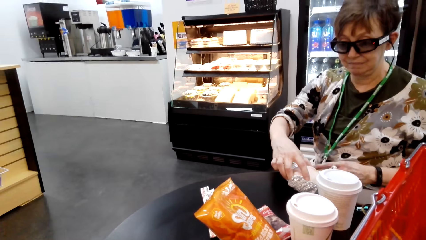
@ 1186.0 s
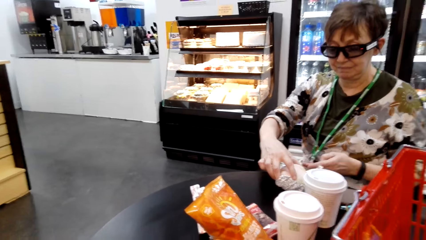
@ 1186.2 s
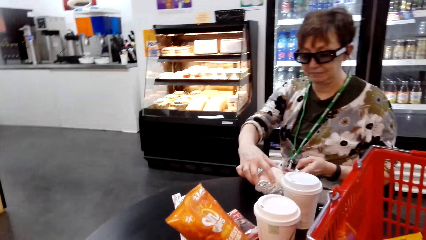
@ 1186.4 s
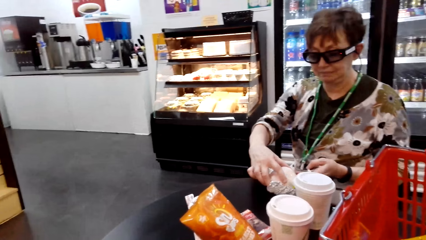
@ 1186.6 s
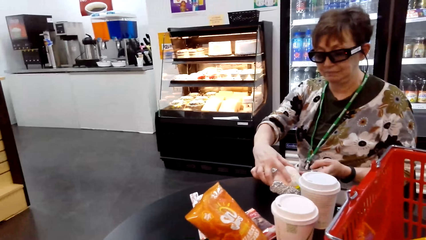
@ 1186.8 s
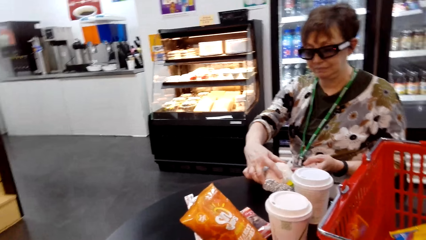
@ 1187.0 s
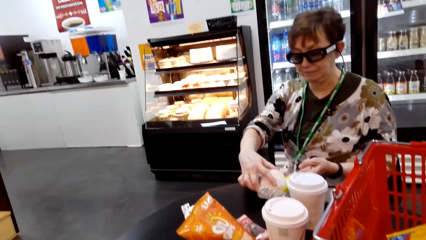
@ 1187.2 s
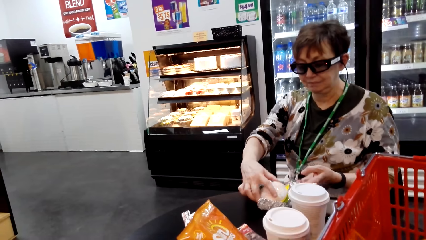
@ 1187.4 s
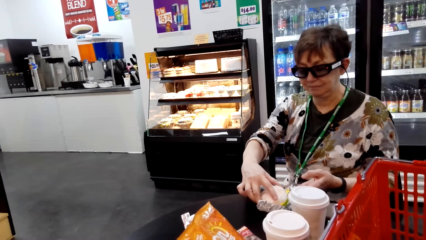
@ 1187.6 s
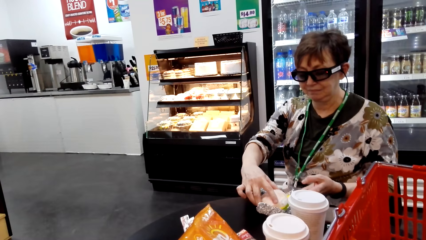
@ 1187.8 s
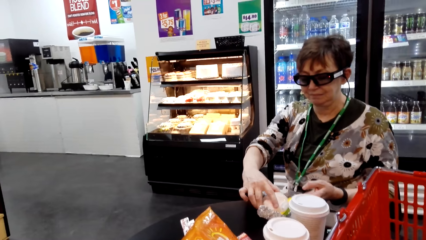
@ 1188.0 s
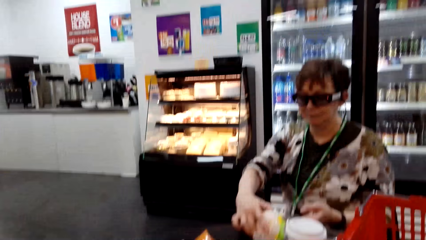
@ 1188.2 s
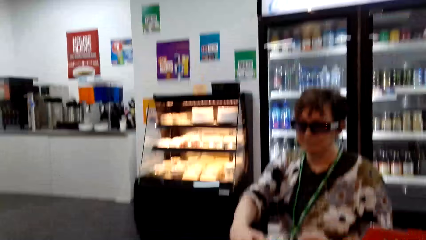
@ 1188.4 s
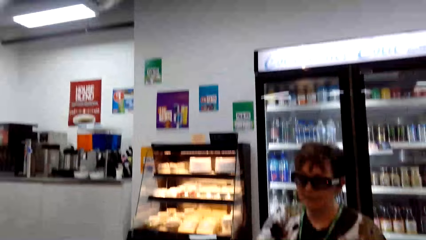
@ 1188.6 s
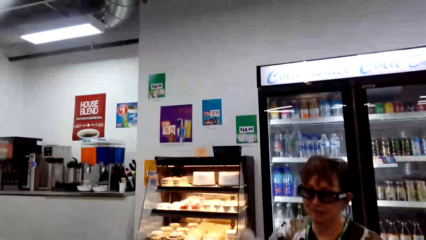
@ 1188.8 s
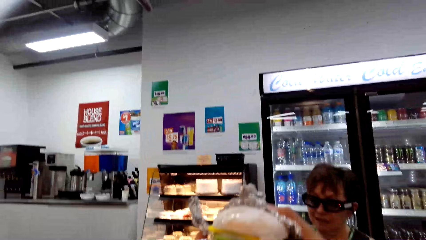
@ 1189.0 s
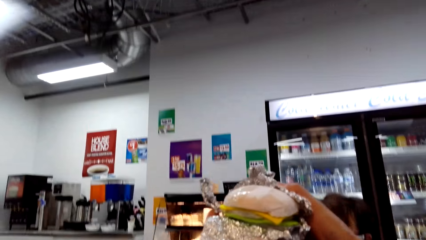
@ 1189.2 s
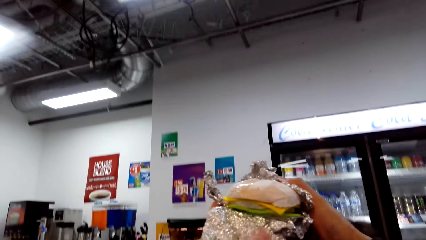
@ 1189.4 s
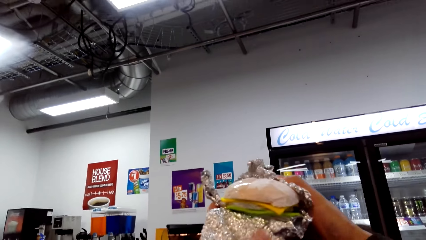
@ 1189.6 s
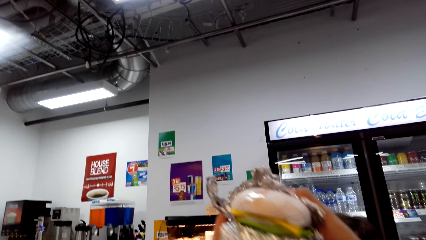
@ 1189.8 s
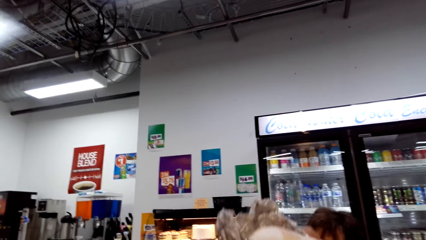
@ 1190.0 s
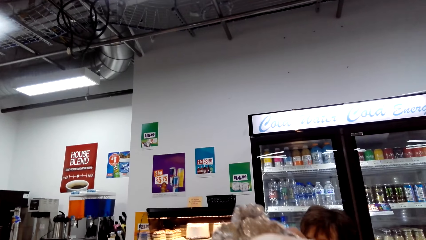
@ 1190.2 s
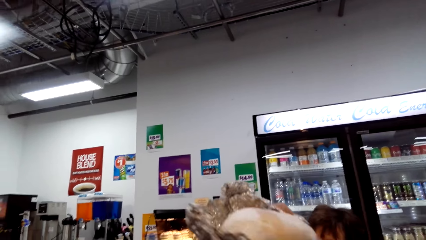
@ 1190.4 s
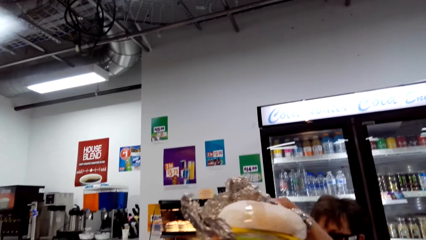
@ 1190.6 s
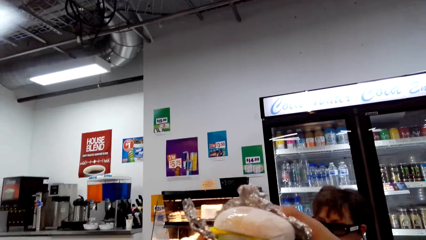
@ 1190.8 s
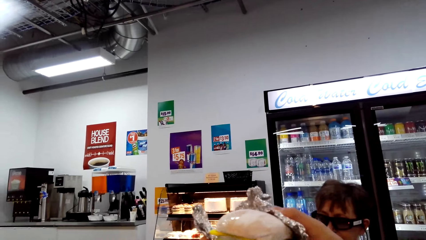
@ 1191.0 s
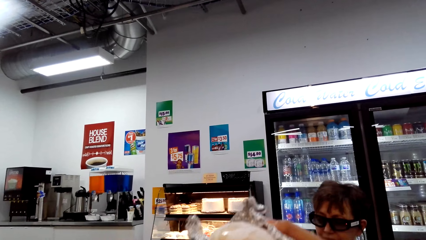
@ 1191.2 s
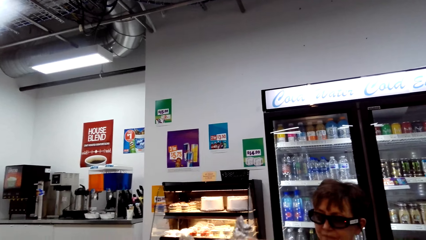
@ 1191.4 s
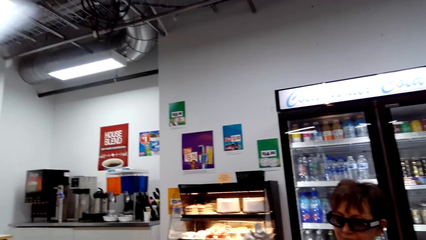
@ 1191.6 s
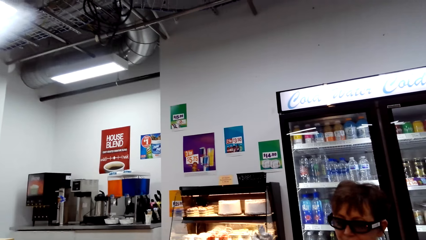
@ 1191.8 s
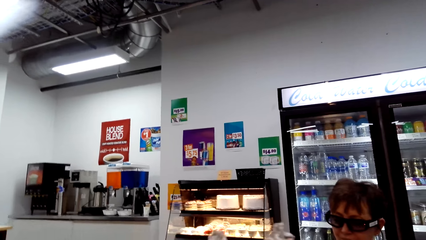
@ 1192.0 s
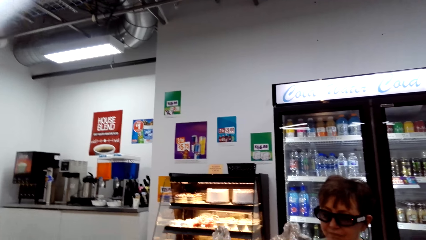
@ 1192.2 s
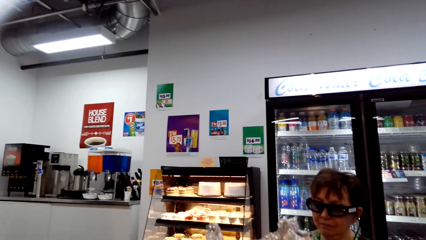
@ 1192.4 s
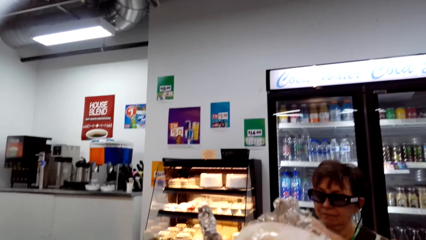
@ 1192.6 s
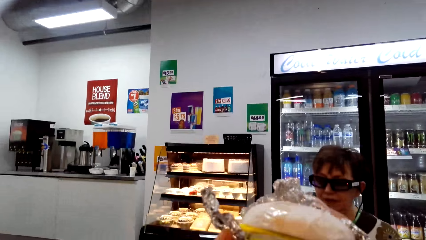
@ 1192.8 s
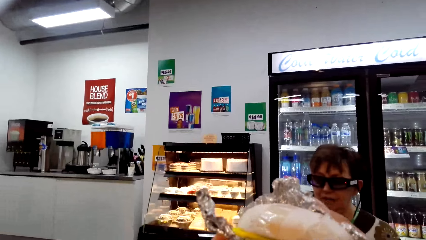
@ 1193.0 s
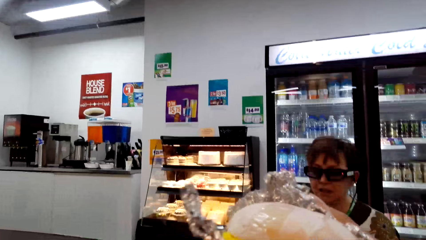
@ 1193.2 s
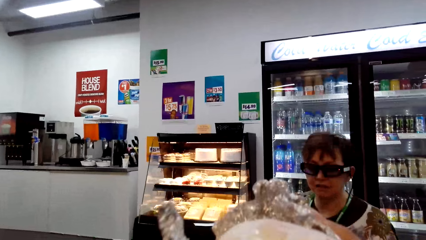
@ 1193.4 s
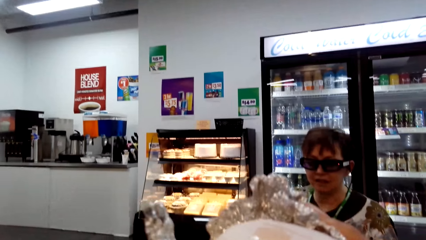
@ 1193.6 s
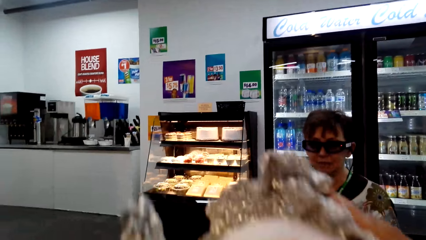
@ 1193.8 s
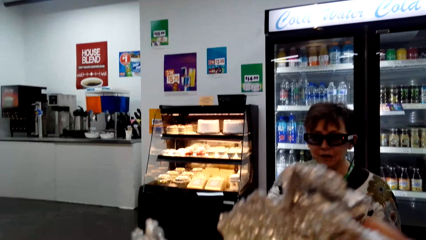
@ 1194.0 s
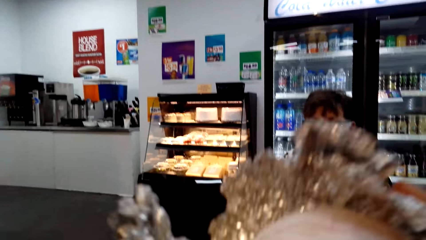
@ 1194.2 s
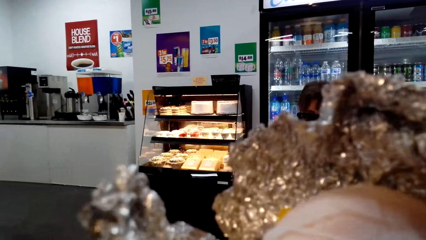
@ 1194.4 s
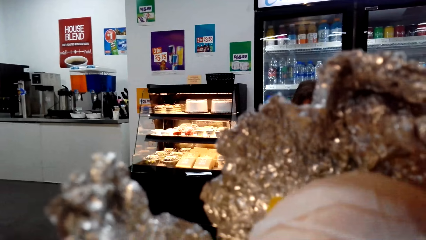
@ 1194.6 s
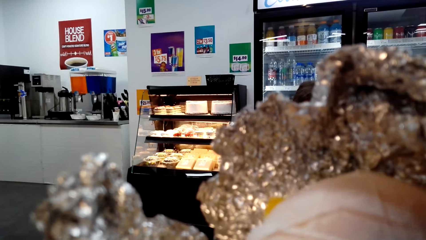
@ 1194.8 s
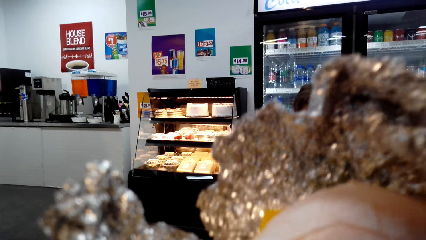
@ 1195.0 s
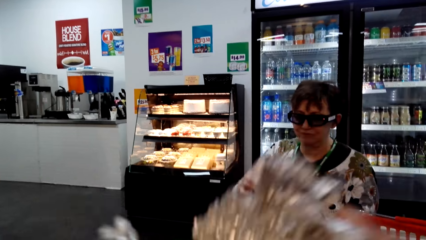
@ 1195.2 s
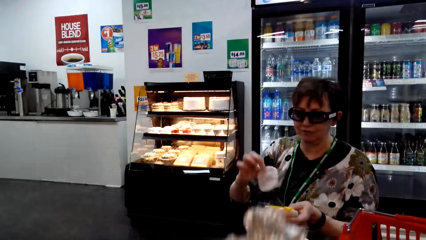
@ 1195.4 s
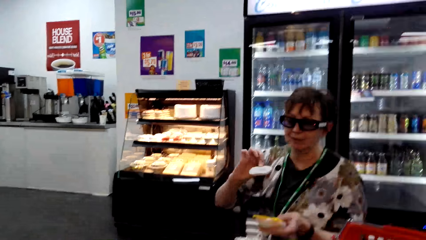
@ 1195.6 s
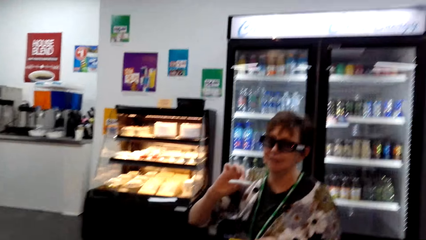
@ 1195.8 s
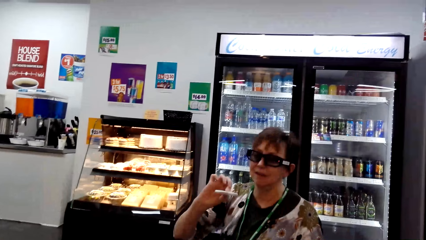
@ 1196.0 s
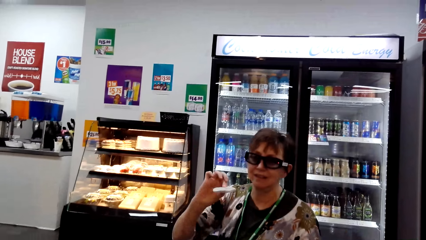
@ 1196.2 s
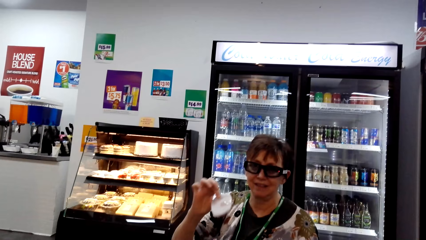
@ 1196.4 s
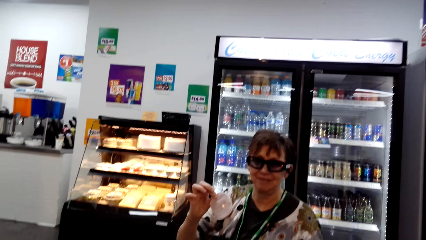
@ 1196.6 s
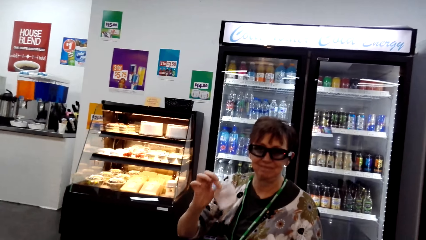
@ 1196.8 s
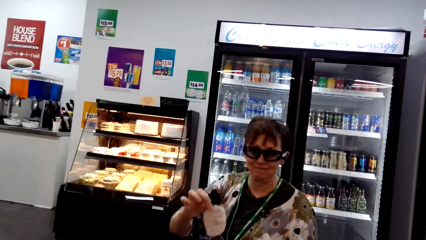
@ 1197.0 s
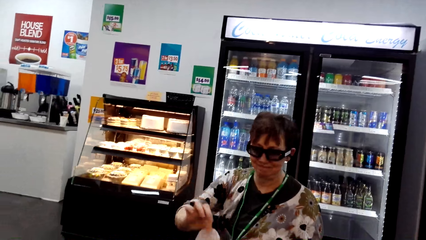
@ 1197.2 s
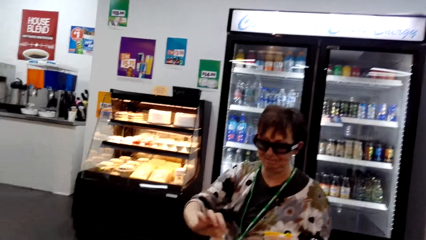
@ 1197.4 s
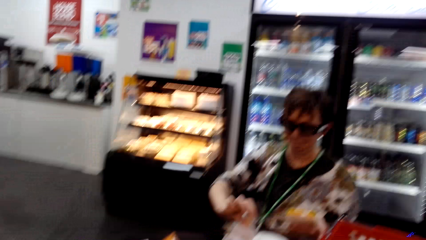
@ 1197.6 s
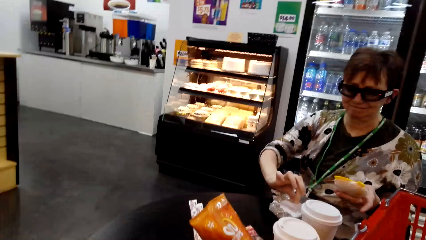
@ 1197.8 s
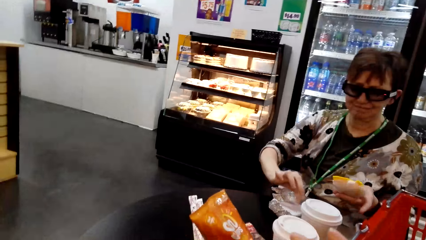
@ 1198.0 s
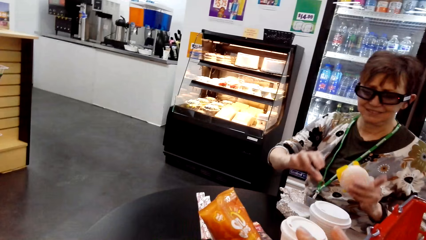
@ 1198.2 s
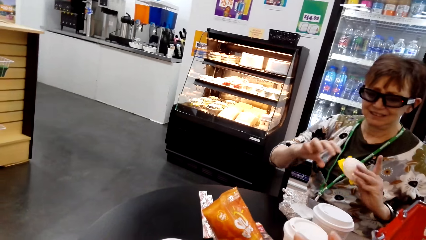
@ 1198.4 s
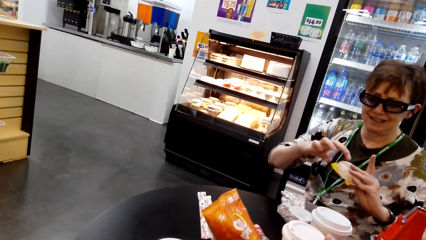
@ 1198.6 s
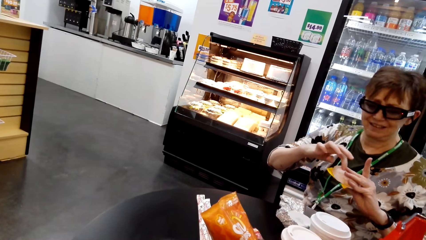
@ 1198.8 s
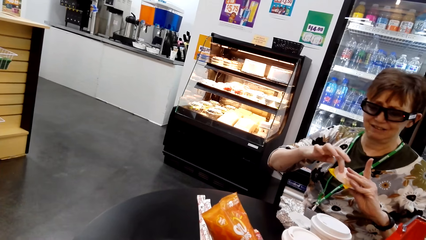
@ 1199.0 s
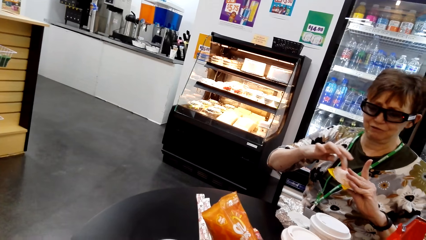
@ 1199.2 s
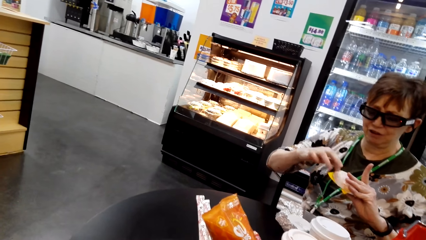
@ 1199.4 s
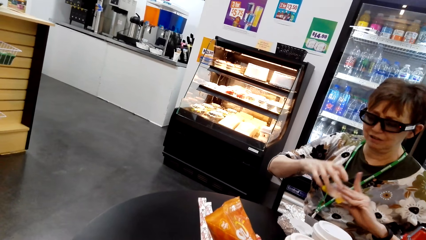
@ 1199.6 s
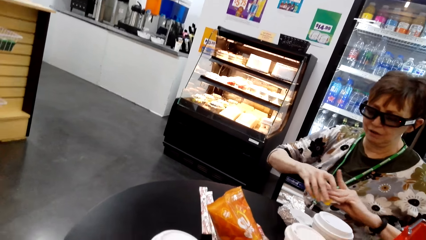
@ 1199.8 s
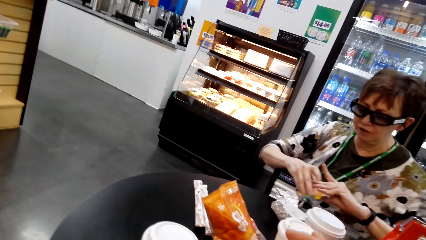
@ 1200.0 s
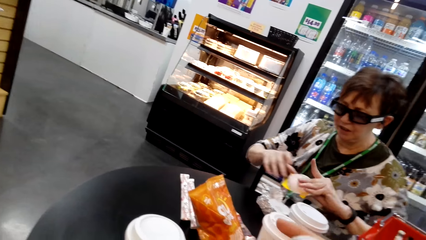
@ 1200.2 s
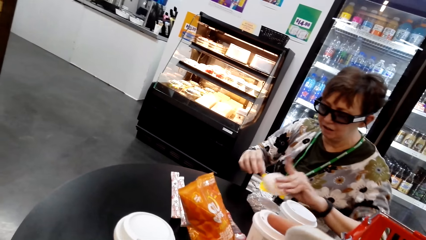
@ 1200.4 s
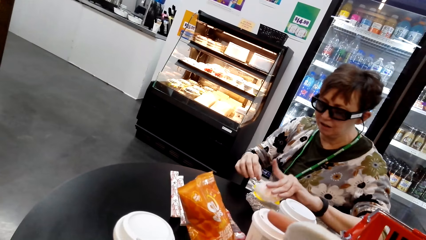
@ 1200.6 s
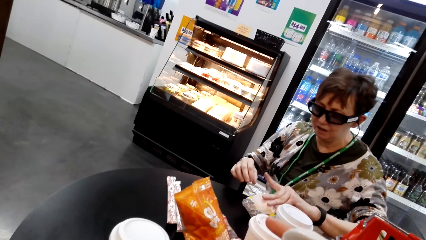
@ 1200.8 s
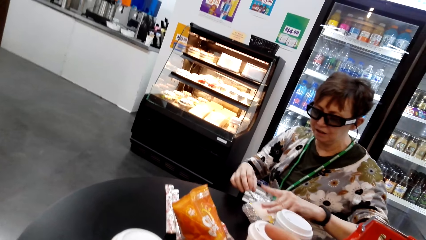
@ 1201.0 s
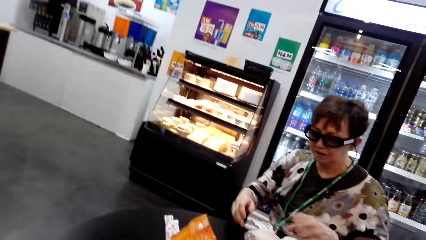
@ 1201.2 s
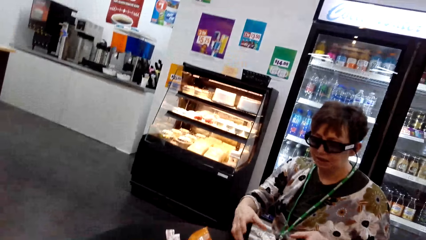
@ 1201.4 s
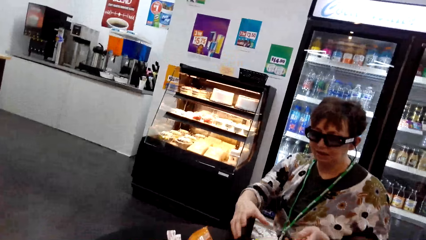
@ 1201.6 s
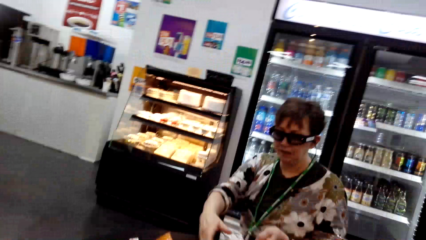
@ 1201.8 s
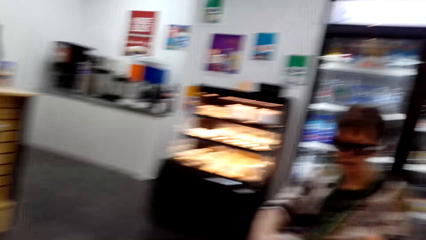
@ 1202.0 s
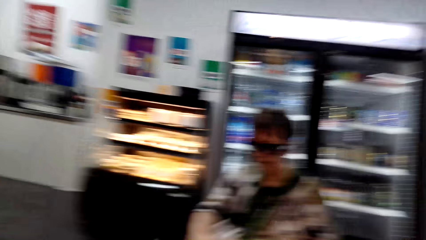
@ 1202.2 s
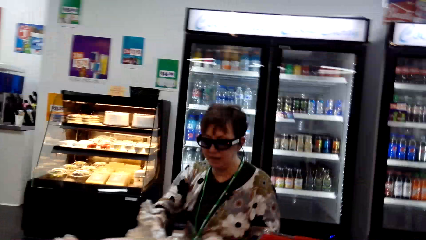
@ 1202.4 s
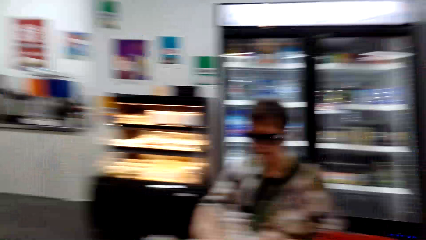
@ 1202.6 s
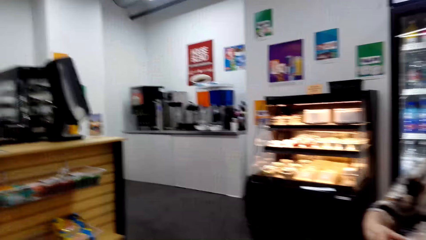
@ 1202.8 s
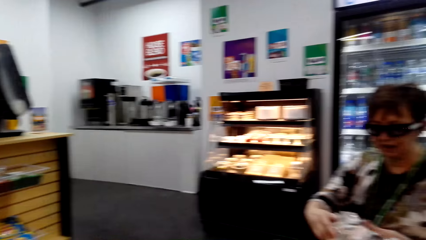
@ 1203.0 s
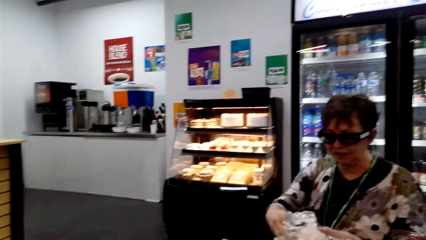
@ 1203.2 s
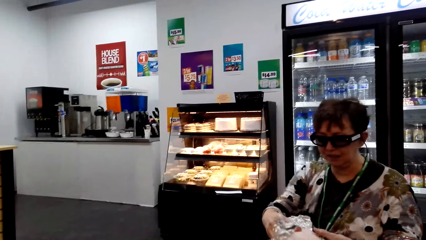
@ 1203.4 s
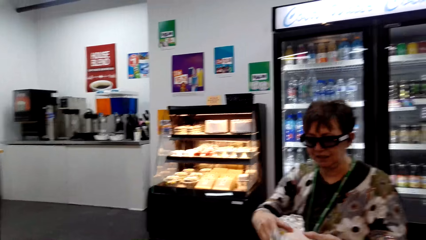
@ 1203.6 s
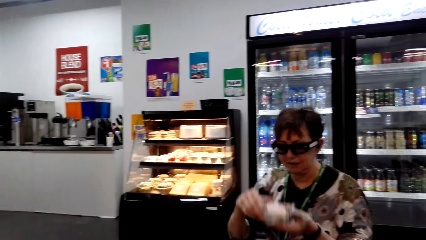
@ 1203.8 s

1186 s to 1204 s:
A woman picks up the ugali. The camera wearer lifts the food or burger. They drop the food. They eat the burger. The woman lifts an object. The woman drops the object. The camera wearer examines the food. They drop the barbeque.
